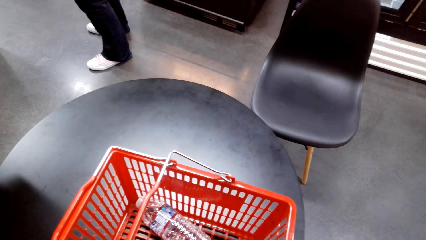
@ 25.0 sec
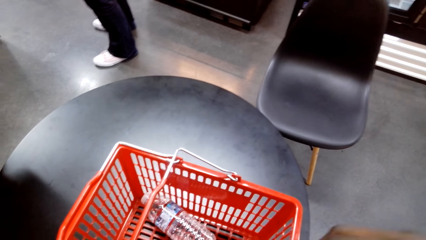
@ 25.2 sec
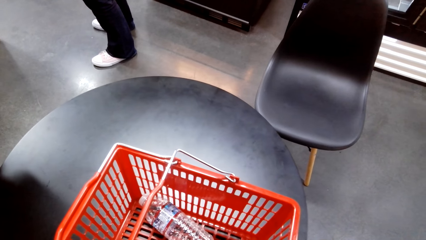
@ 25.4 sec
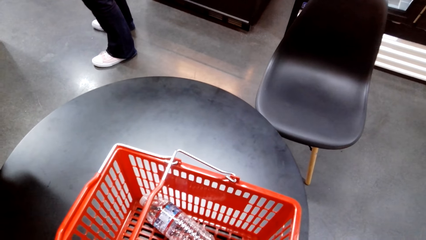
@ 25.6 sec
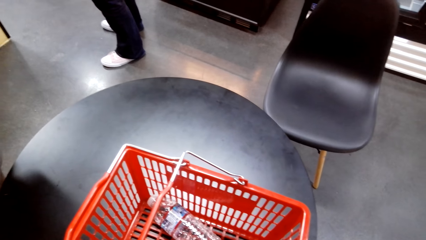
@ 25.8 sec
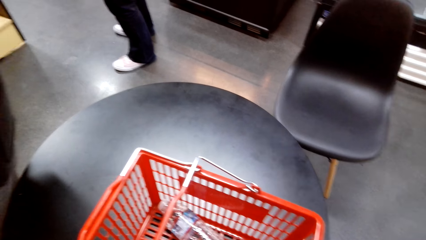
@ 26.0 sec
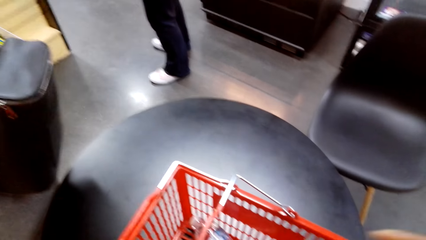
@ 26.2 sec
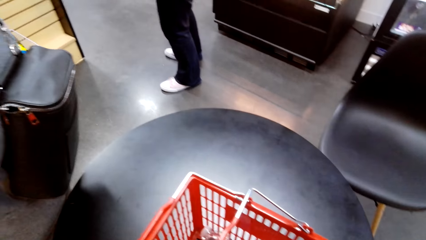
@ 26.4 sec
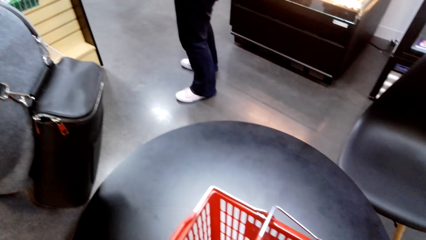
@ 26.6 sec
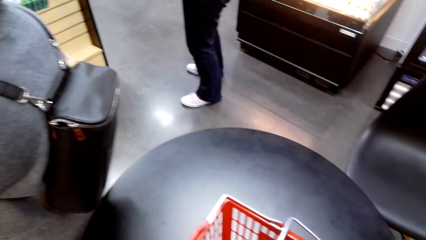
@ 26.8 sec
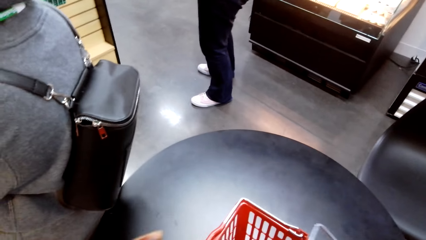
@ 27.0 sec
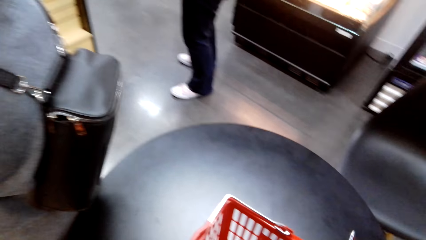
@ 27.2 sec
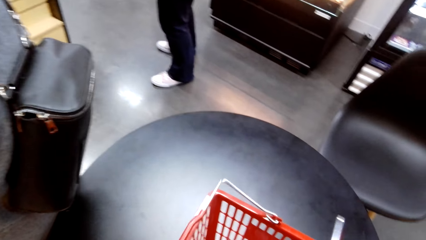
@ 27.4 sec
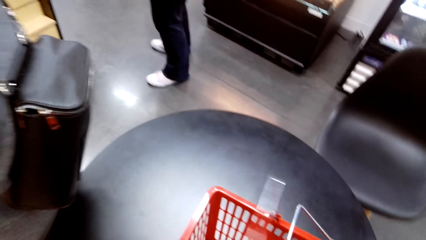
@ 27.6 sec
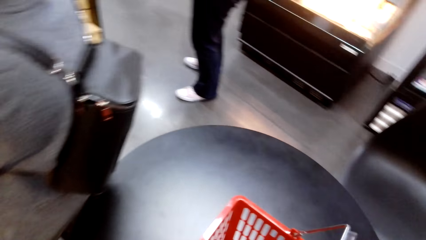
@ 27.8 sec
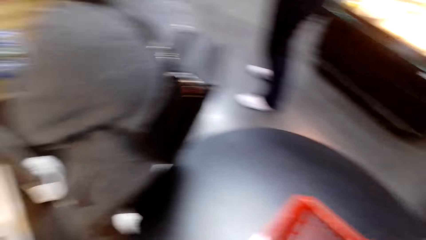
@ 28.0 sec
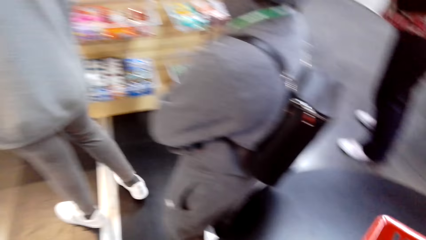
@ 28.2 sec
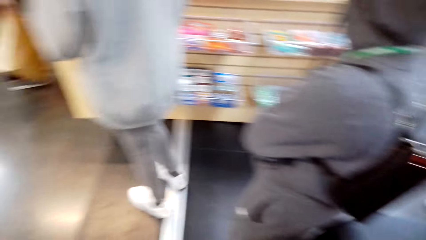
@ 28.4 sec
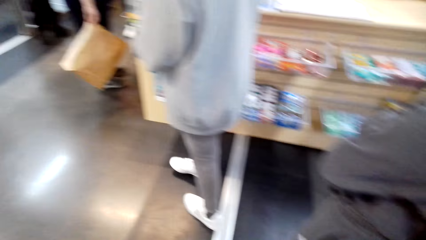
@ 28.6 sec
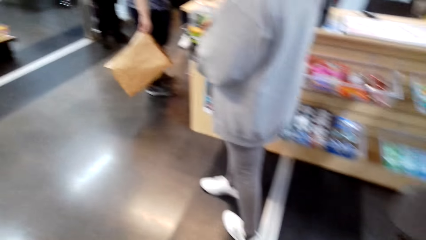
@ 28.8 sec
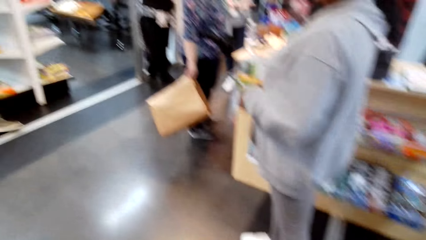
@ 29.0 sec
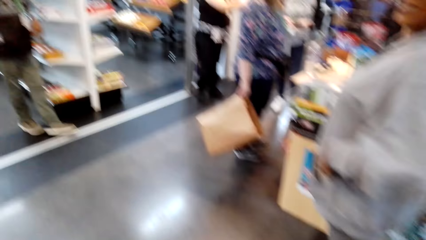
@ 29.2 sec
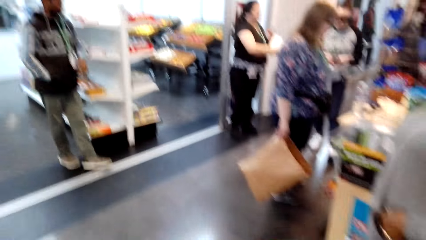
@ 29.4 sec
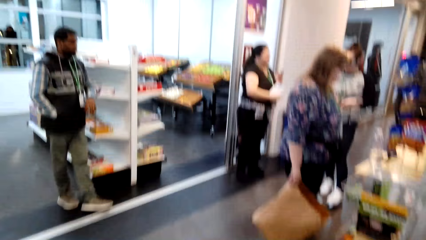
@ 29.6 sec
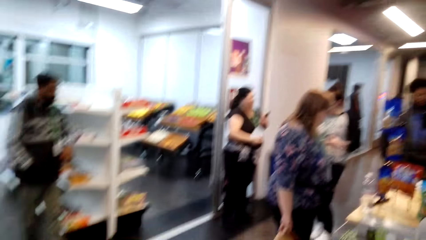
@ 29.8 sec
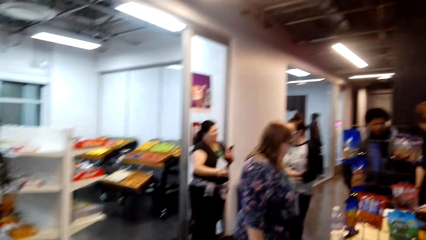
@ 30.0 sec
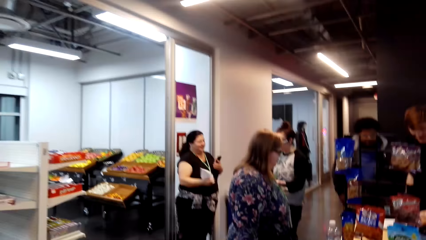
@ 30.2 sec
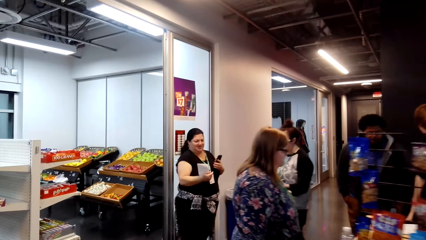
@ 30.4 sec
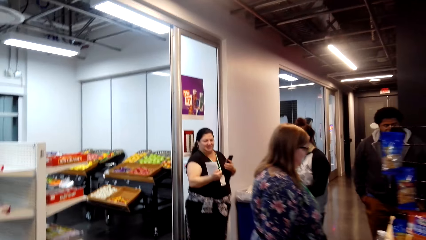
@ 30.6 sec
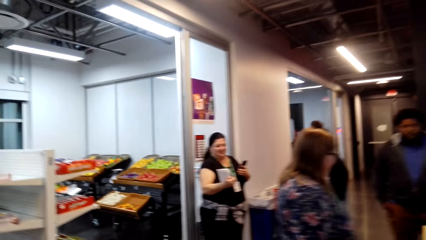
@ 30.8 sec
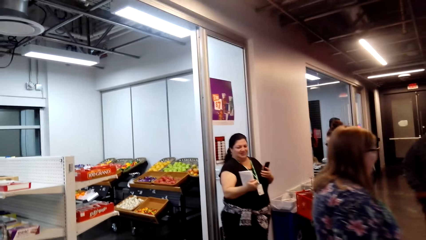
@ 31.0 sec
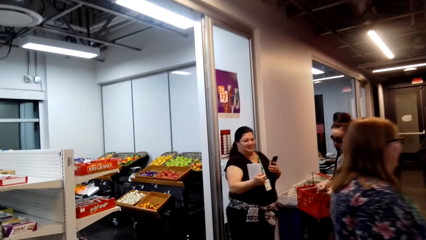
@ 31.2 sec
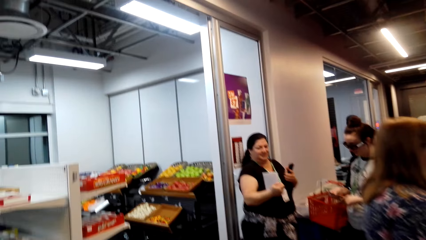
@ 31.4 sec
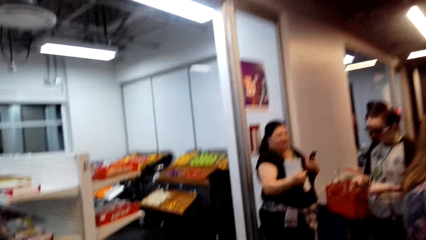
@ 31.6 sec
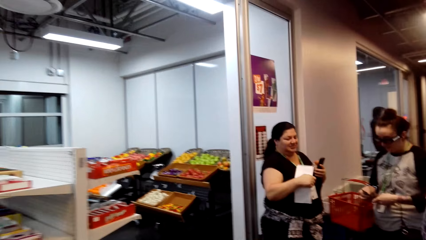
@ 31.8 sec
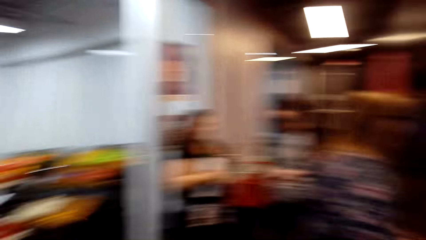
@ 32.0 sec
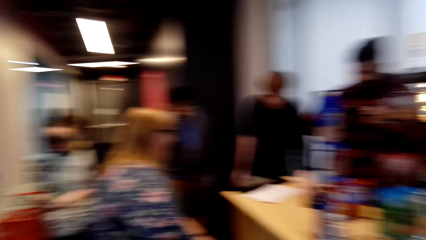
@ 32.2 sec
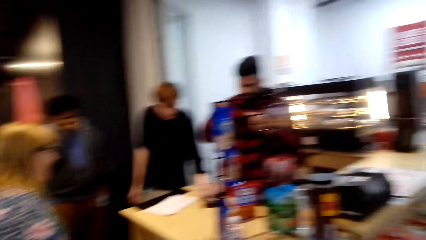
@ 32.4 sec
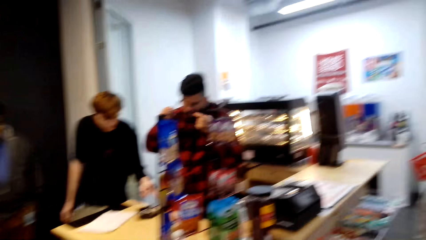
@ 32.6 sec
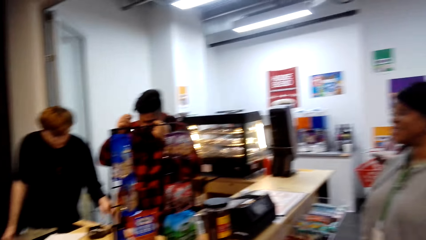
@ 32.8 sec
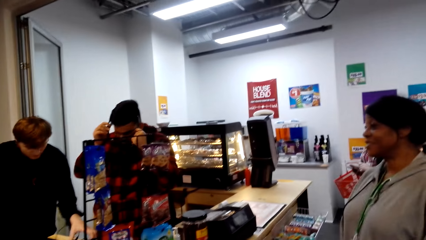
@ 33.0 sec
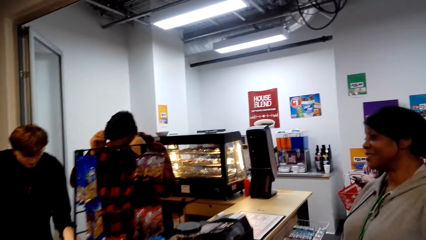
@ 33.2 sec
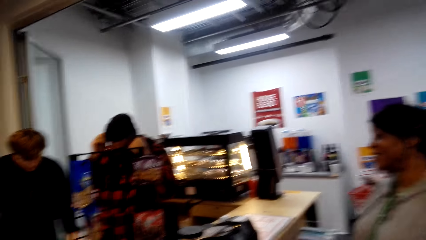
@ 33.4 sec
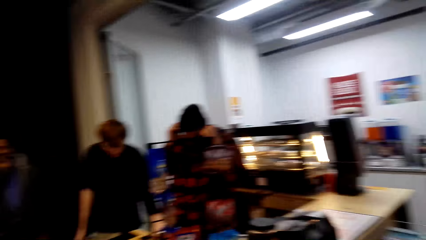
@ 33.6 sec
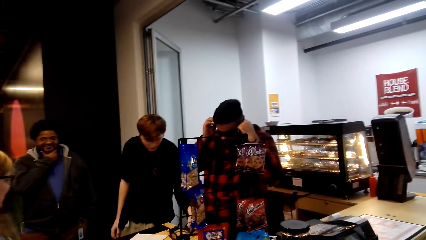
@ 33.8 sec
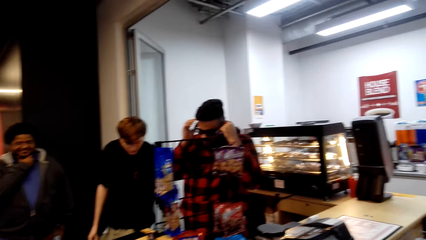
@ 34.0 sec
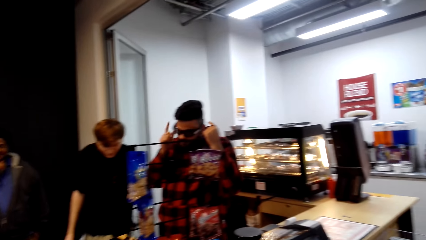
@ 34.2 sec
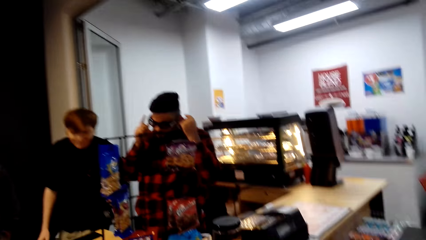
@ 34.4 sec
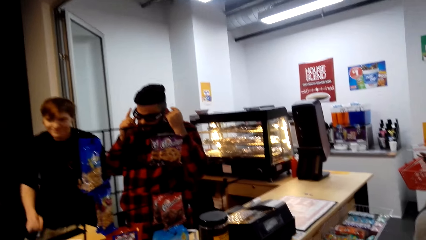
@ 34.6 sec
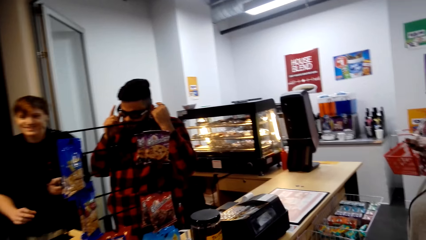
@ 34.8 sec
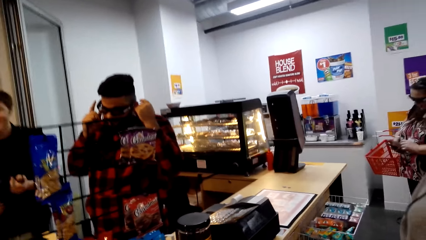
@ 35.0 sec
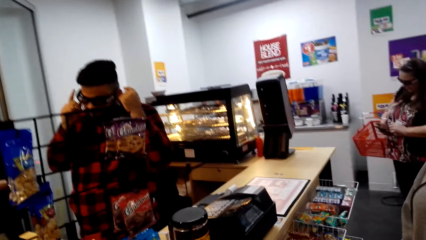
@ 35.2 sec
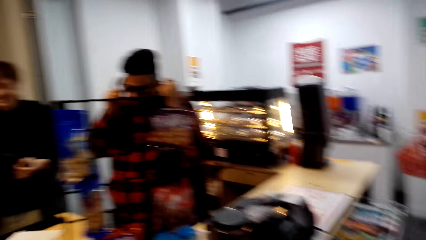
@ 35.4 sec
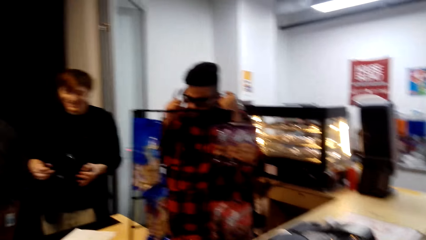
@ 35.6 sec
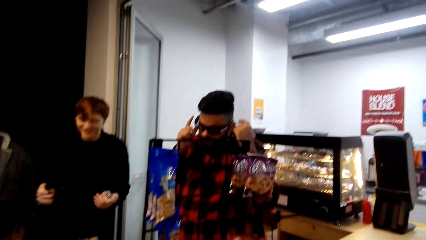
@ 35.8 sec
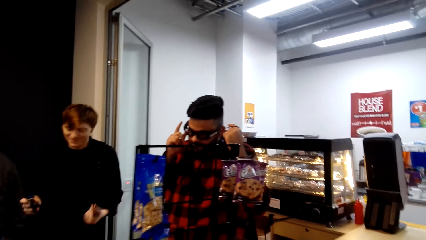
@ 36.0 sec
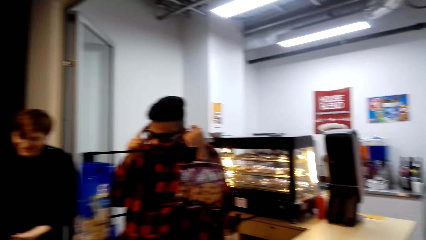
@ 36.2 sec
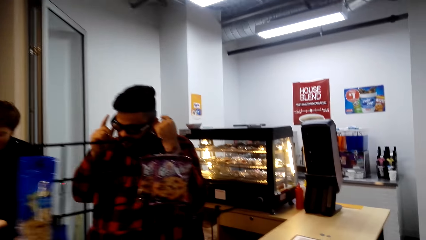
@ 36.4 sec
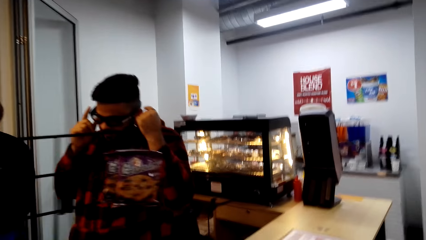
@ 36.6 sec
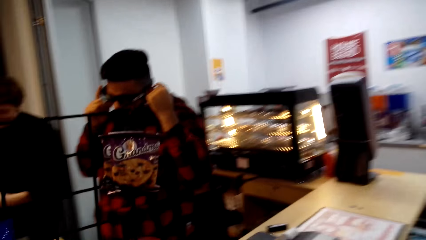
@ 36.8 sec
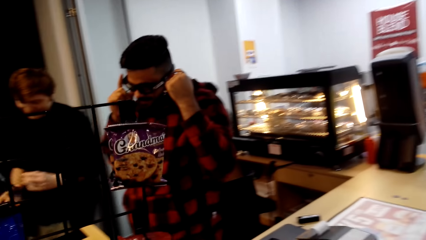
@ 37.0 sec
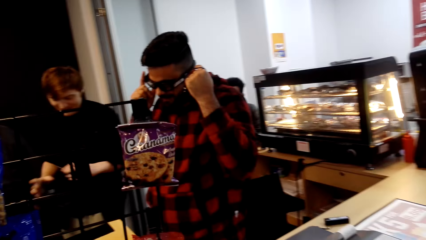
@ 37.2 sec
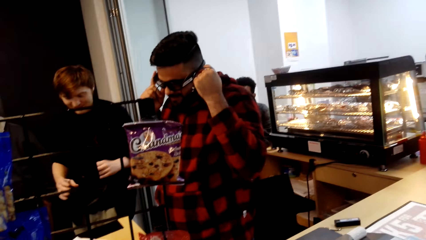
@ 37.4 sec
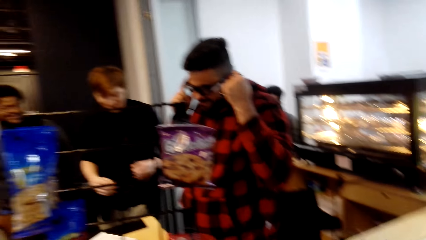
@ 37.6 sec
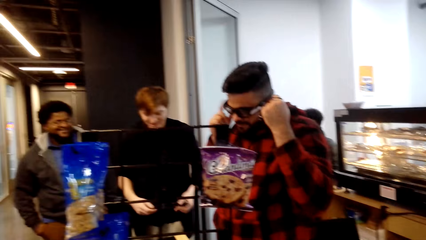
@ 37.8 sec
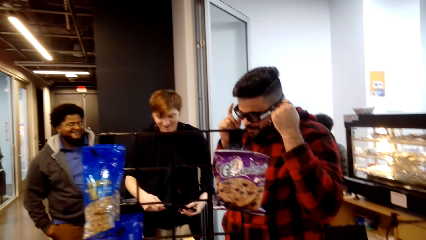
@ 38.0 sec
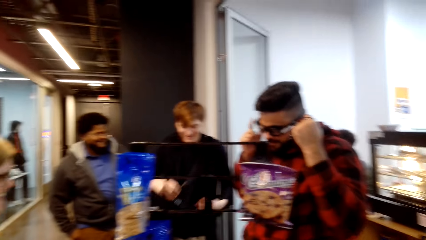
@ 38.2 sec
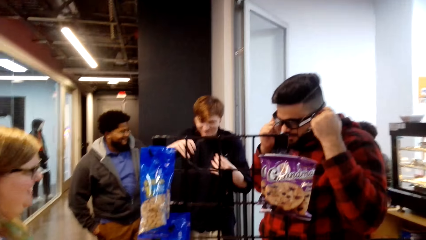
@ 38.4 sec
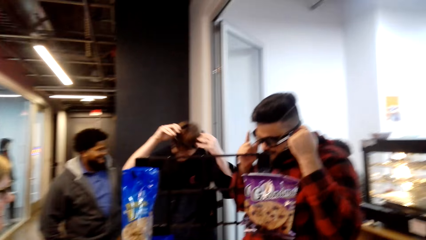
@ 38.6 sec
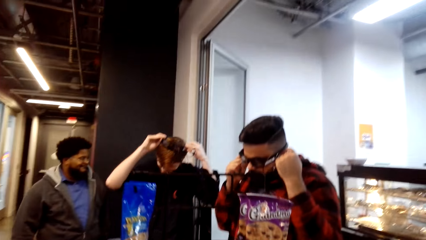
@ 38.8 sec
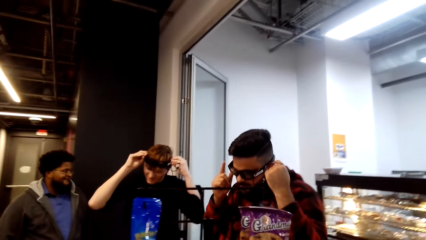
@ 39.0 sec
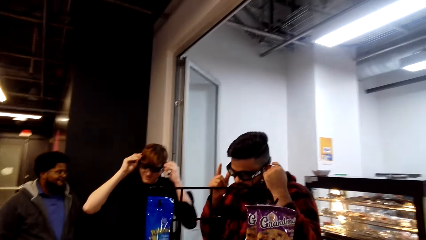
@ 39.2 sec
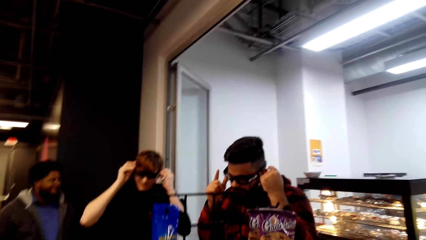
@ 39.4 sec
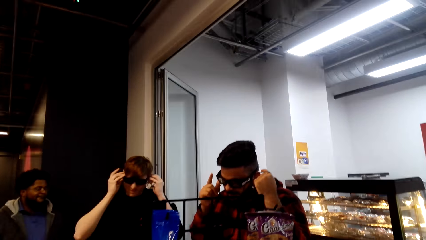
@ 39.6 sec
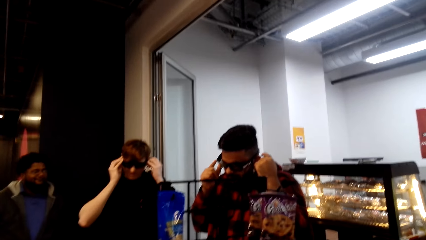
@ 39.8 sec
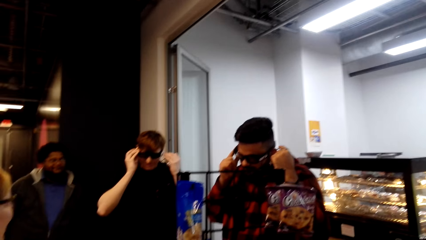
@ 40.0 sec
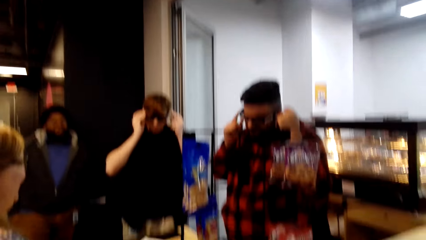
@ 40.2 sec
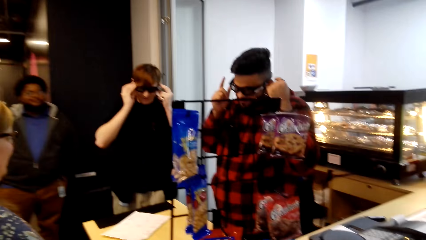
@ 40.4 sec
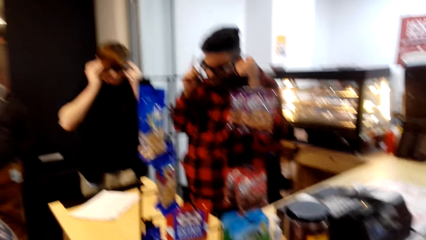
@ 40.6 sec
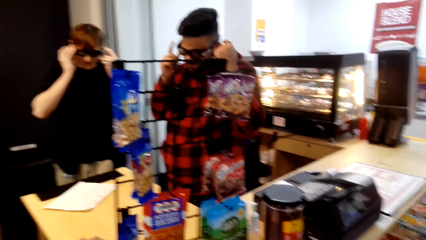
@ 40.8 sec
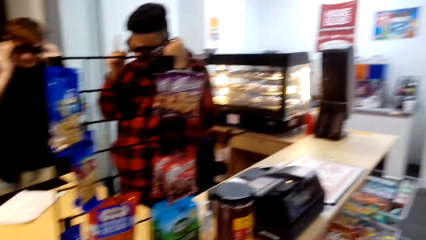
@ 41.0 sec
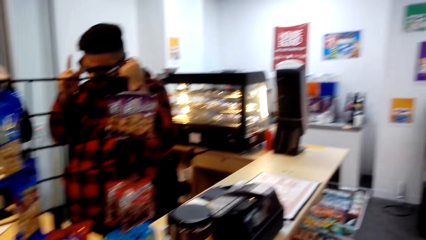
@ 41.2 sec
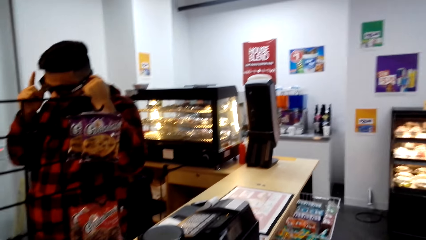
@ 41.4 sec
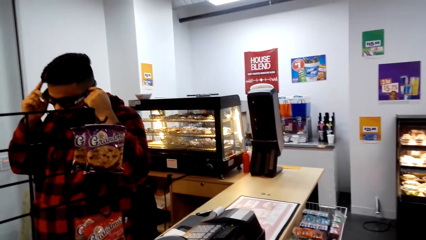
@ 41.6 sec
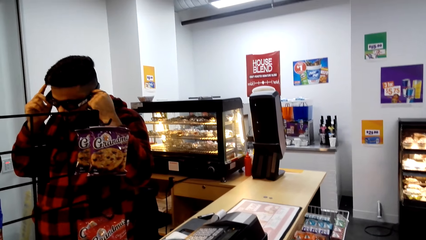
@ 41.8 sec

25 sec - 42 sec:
The camera wearer looks around. They hold the handles of the bucket and walk around. They take the tray from the table. They look around. A man touches something. Another man touches the sunglasses. The first man picks up the sunglasses and wears the sunglasses. The camera wearer looks around.
